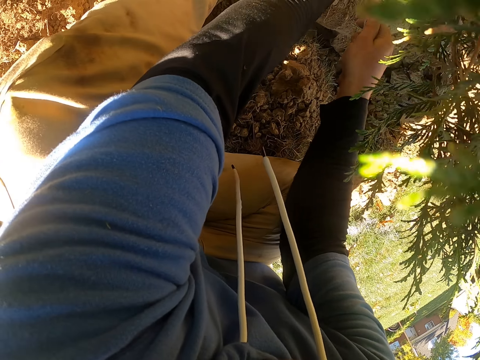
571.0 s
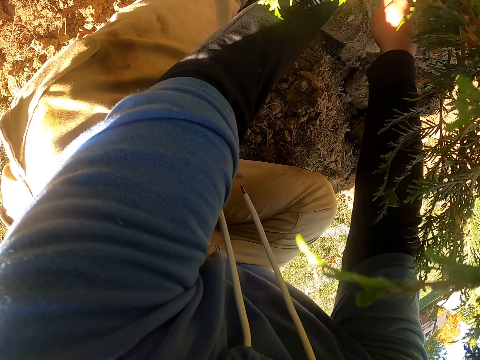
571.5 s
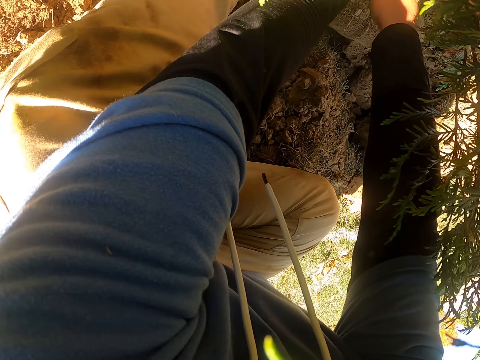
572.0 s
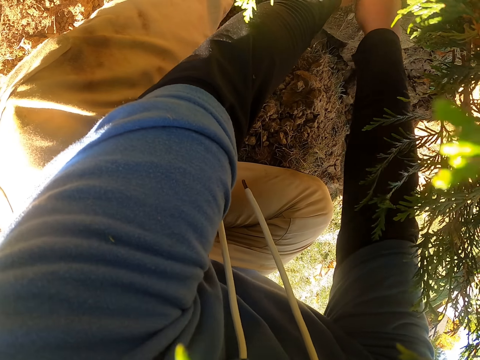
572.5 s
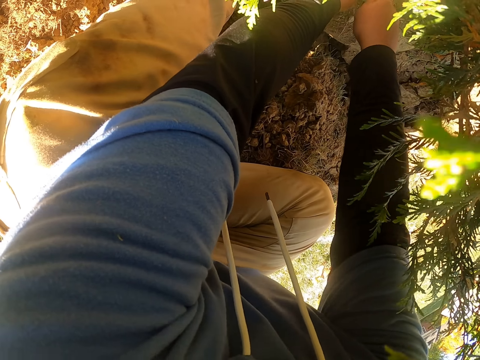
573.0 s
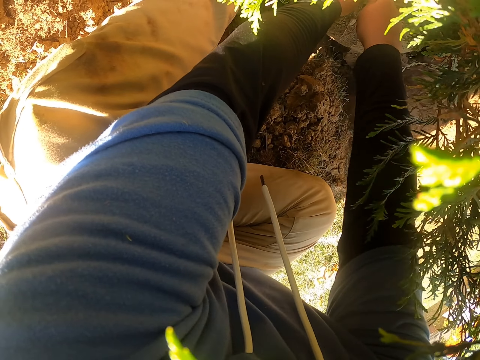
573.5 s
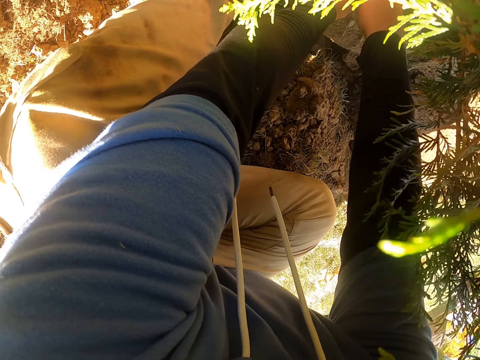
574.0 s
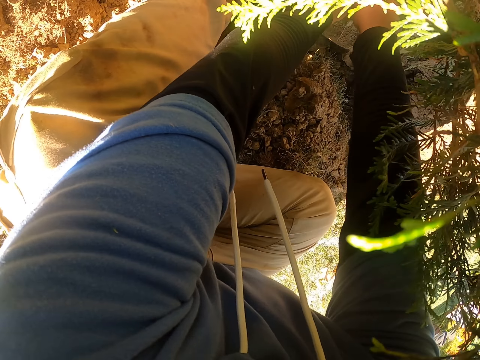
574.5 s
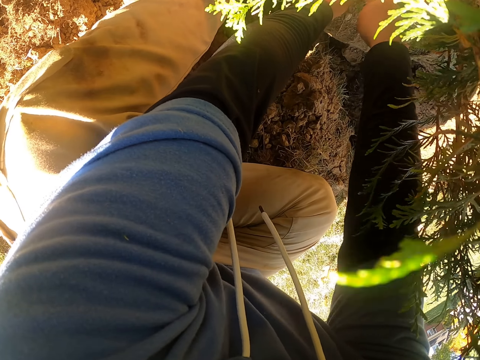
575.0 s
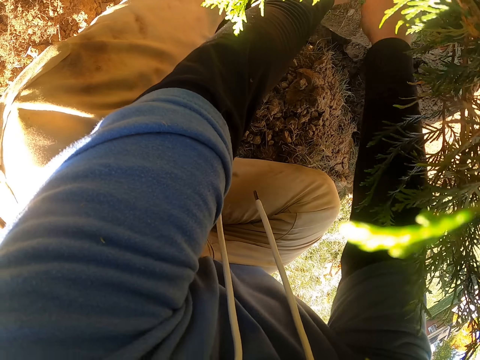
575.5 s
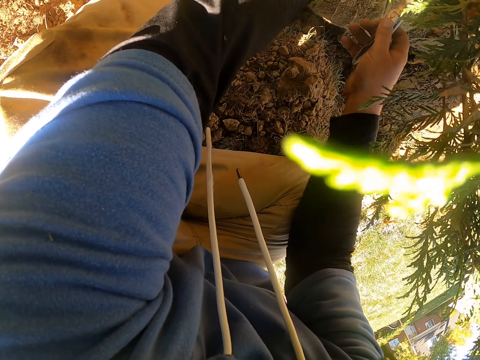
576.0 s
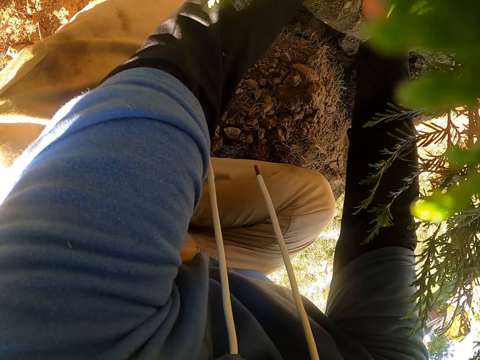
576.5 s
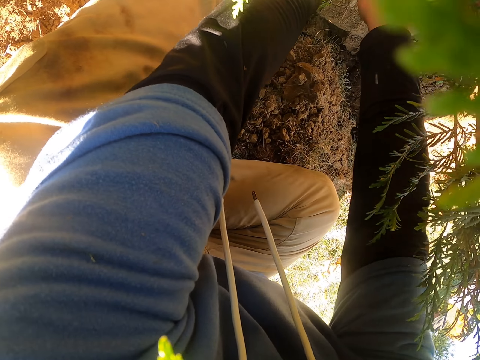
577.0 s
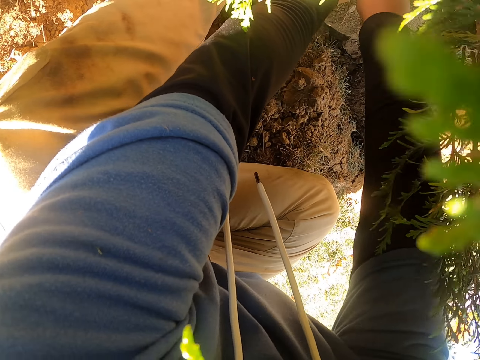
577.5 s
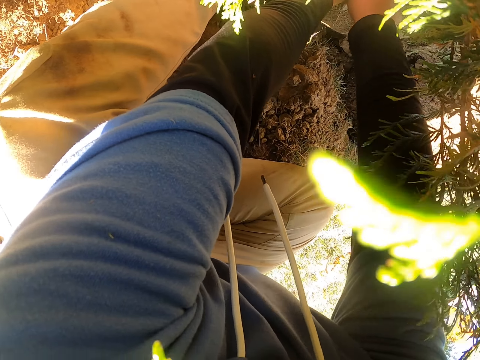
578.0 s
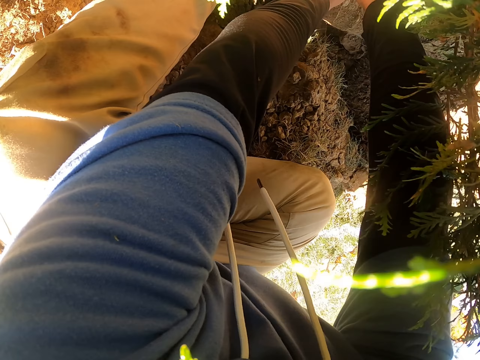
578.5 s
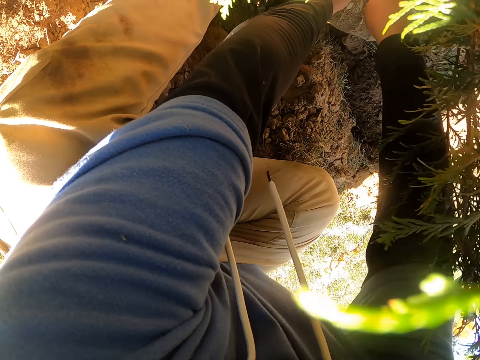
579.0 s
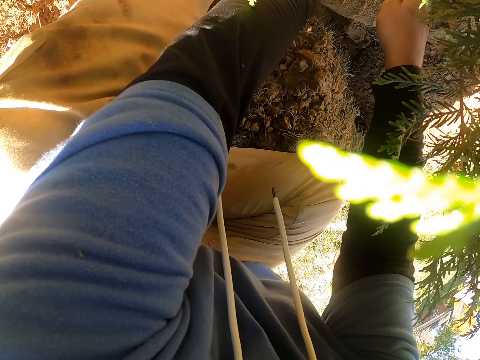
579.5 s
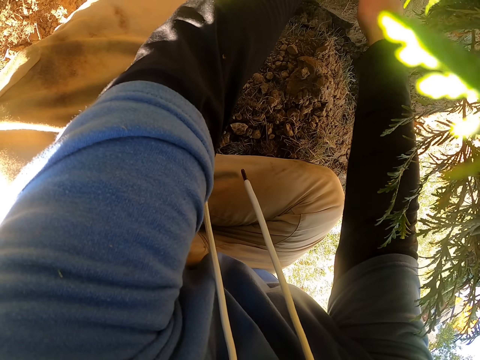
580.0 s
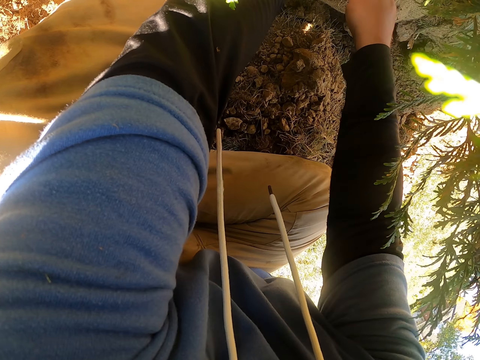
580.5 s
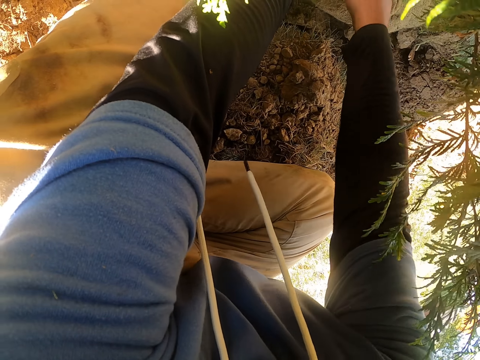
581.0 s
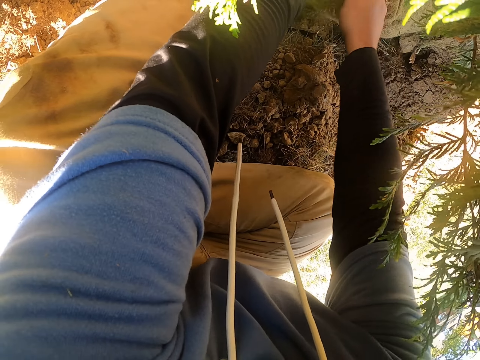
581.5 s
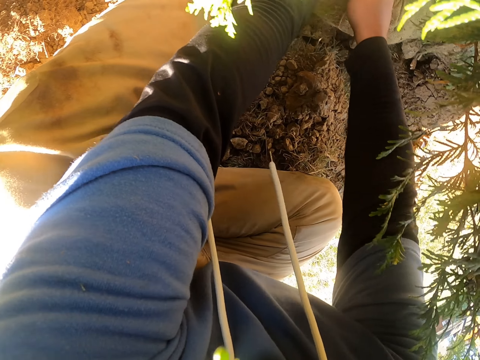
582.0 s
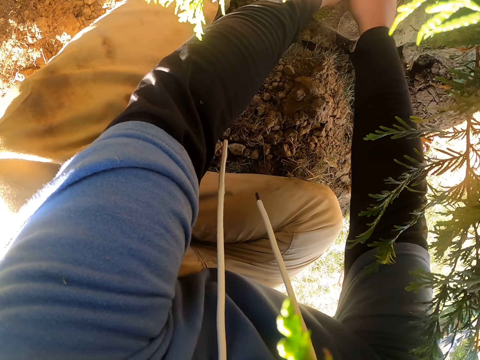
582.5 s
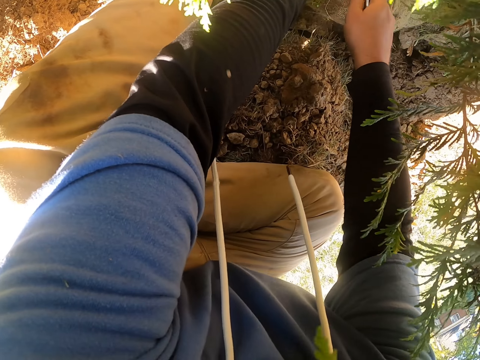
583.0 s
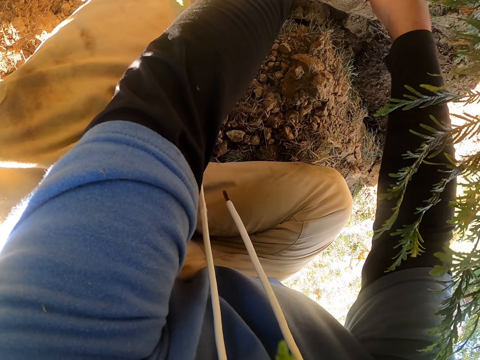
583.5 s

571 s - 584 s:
The camera wearer cuts a sisal sack with a putty knife.

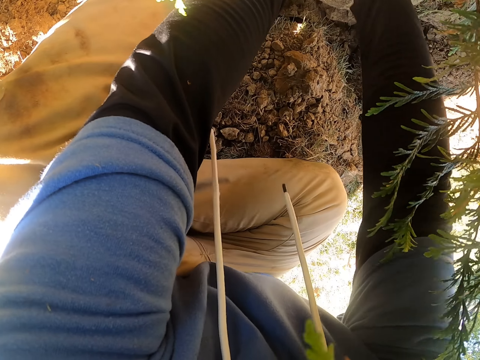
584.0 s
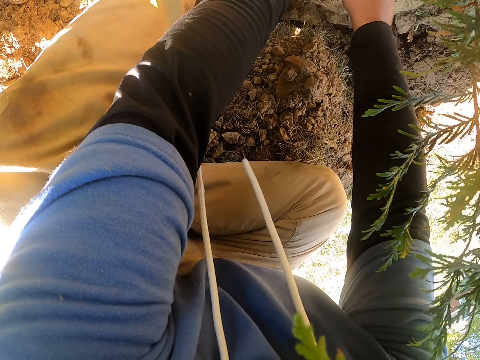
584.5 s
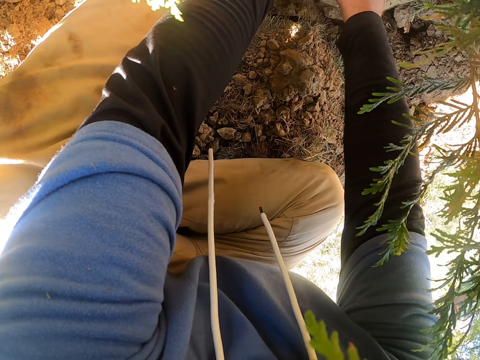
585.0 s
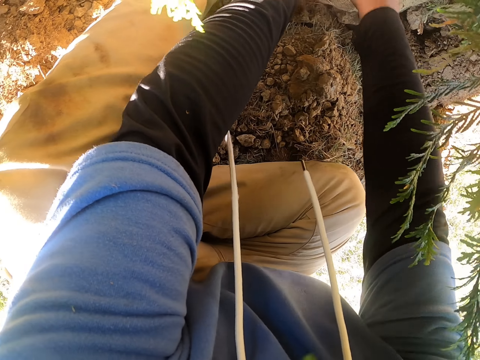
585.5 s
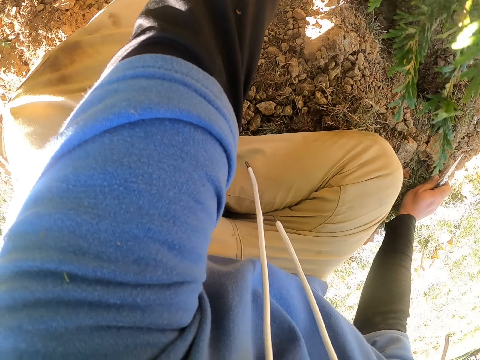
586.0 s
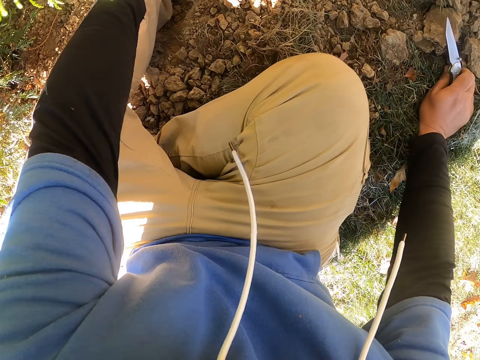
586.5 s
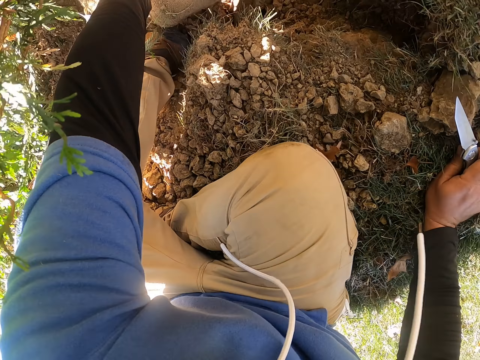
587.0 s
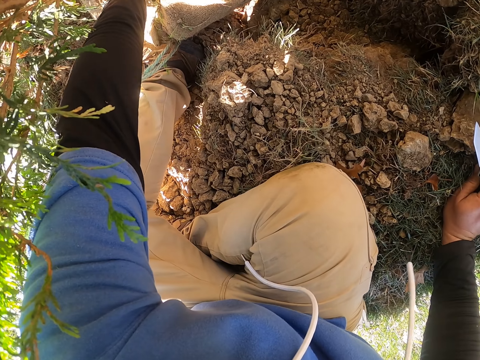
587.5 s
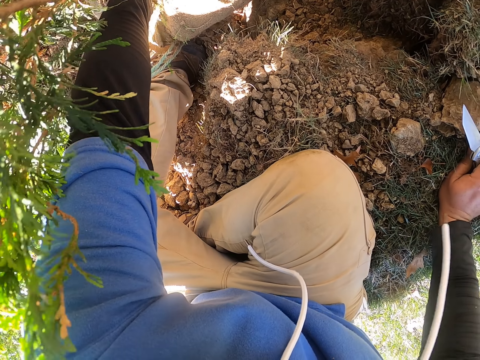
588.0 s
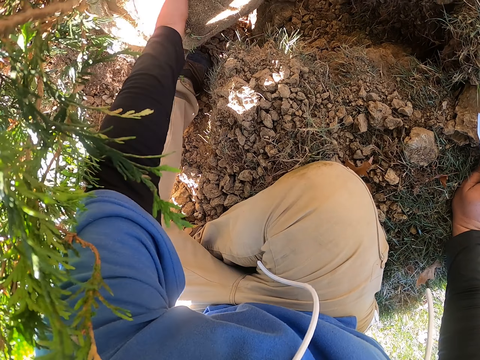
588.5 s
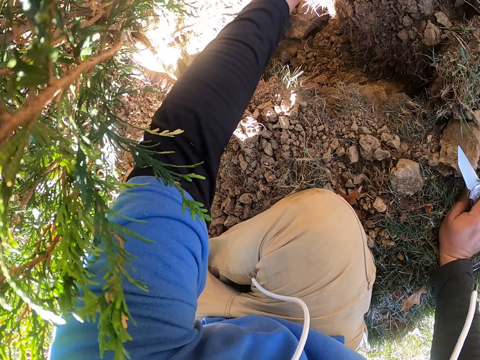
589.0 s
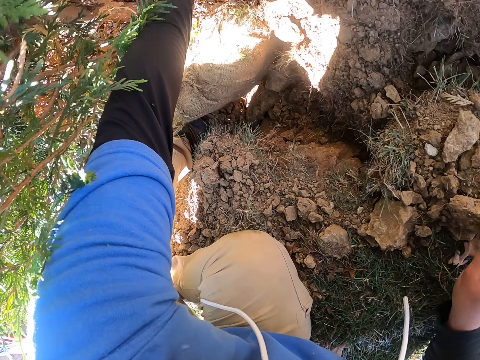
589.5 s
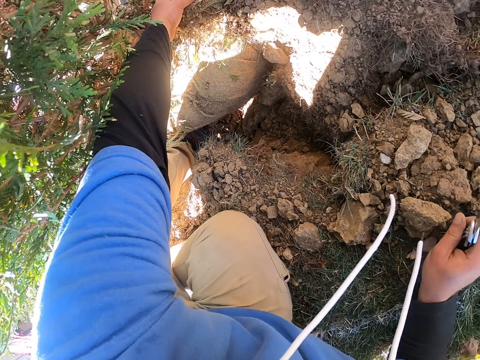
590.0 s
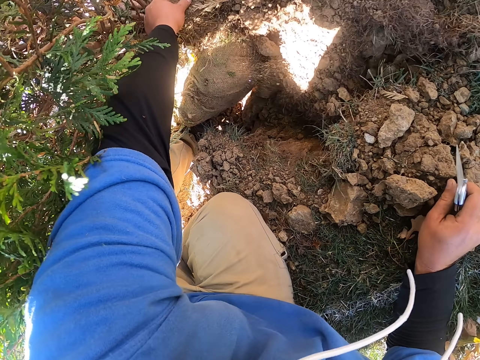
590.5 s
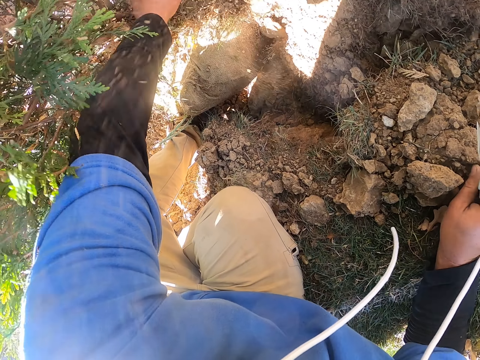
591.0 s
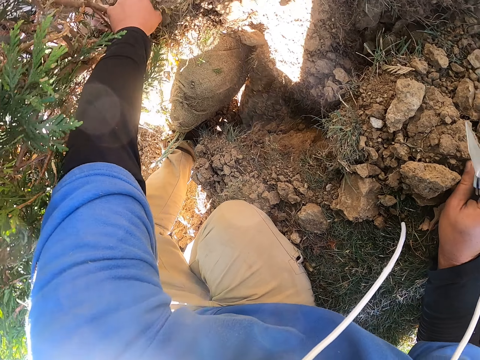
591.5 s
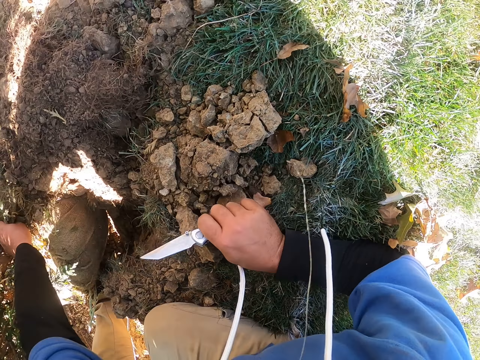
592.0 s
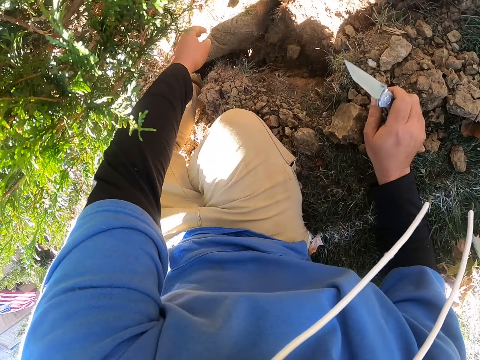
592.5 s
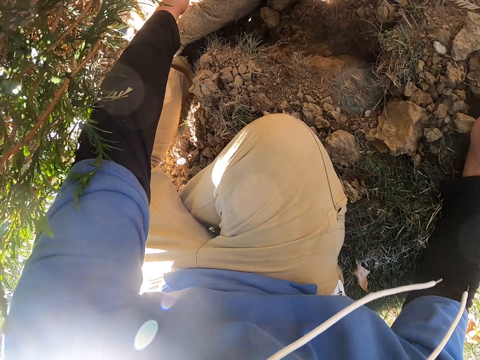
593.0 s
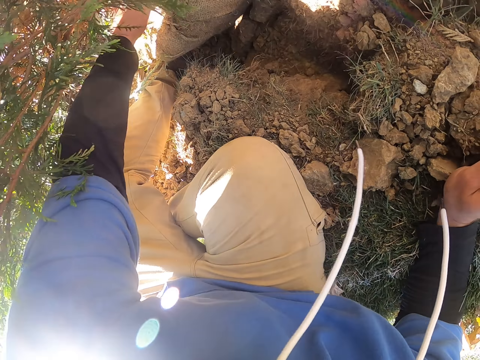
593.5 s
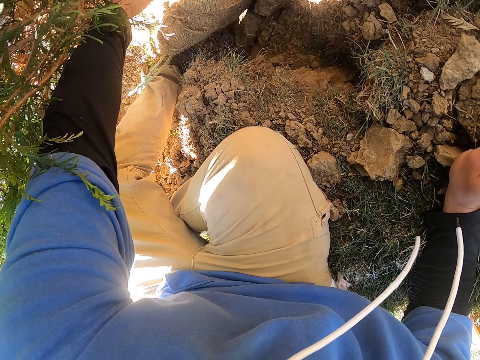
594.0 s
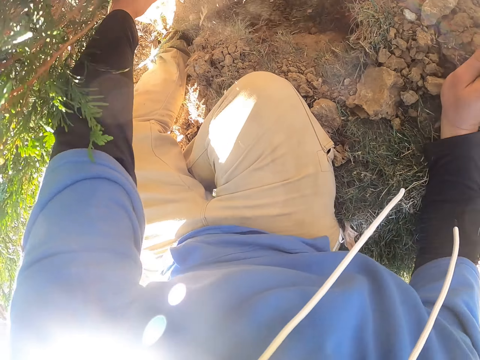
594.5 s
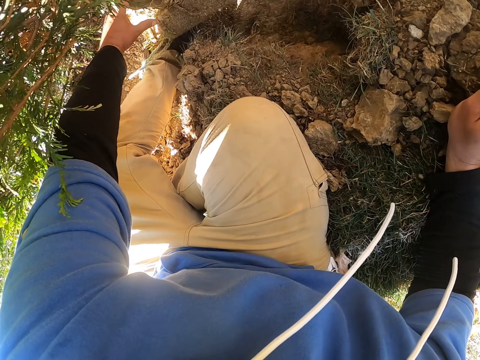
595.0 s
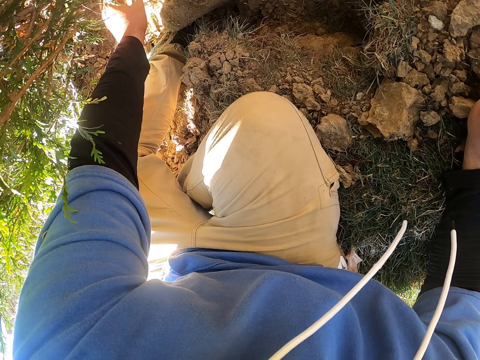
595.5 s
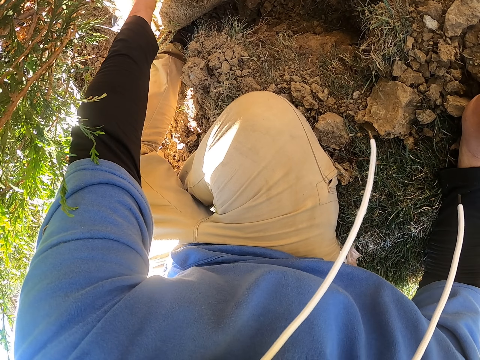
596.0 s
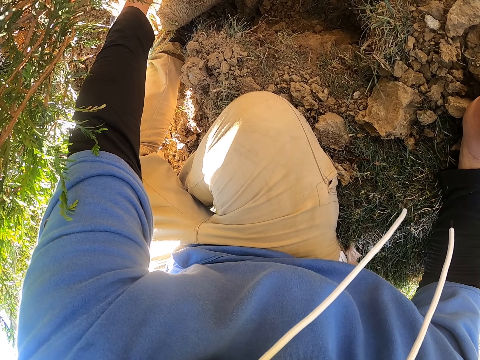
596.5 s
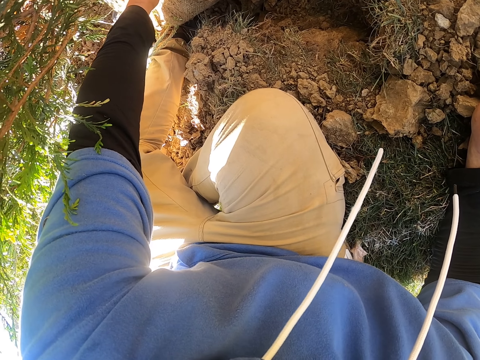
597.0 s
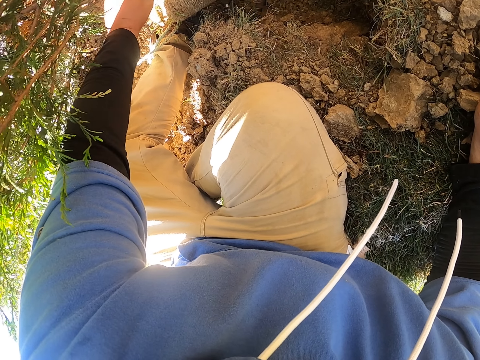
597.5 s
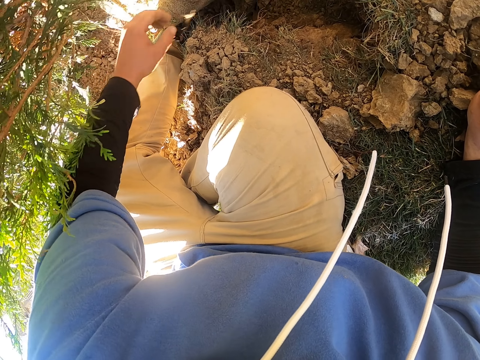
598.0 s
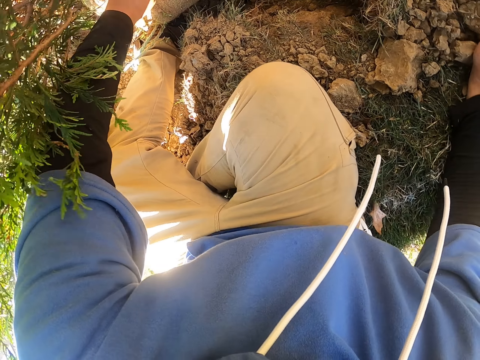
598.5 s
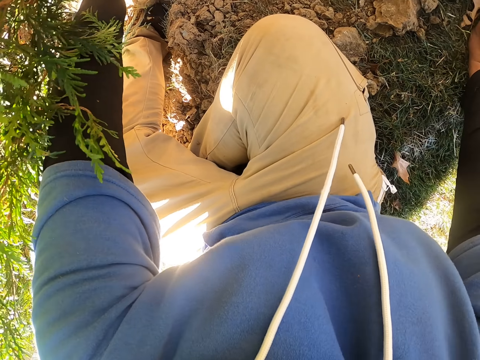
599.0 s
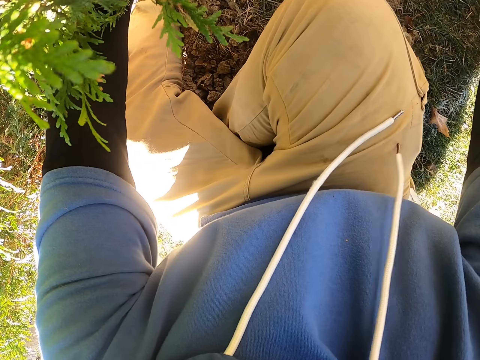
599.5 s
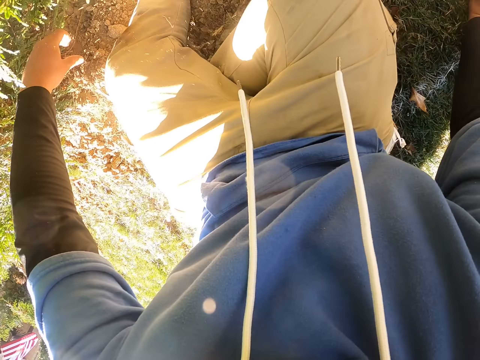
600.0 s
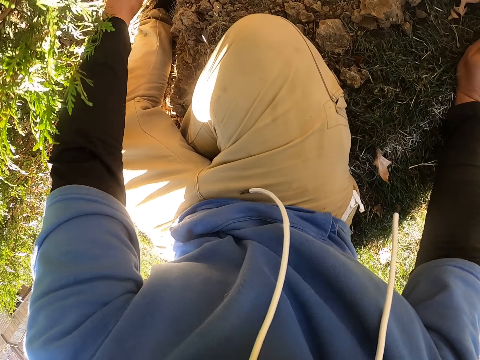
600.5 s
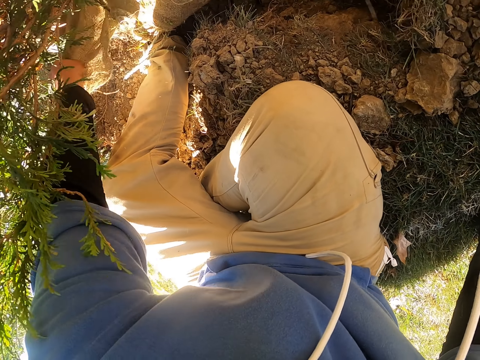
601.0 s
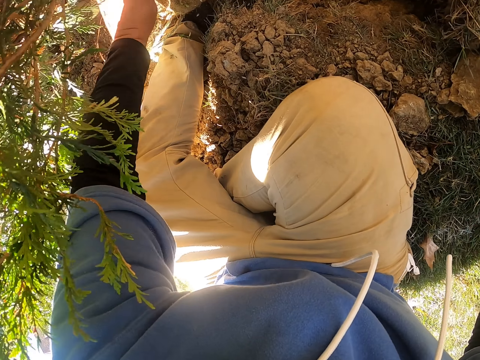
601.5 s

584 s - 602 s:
The camera wearer removes the knife from the paper. They put a hand on the grass. They pull a sisal sack off with a hand. They move a hand on the ground. They pull the sisal sack with a hand again.
